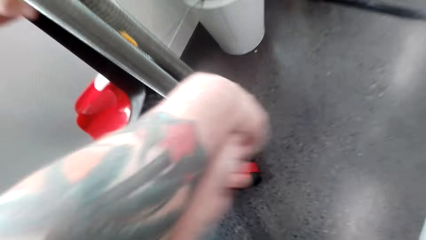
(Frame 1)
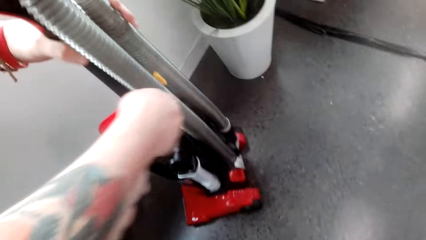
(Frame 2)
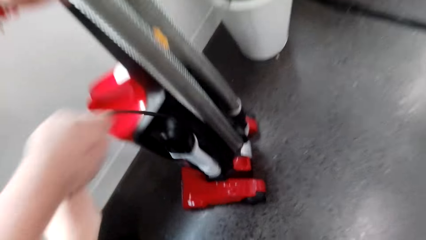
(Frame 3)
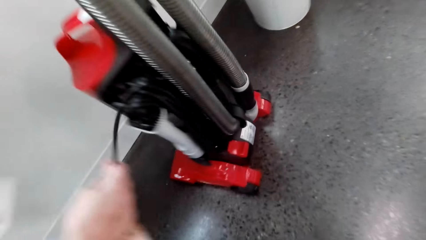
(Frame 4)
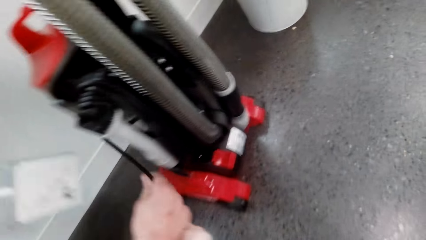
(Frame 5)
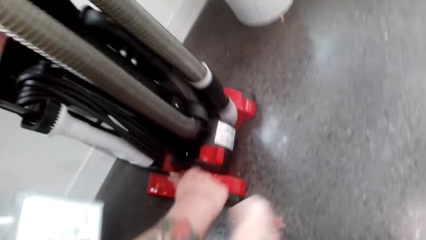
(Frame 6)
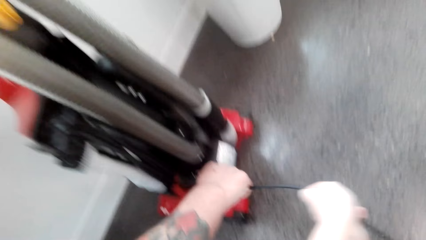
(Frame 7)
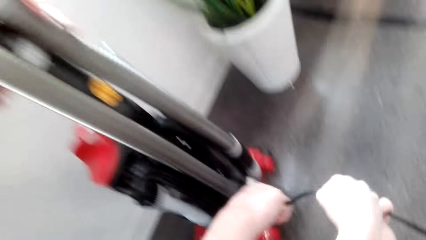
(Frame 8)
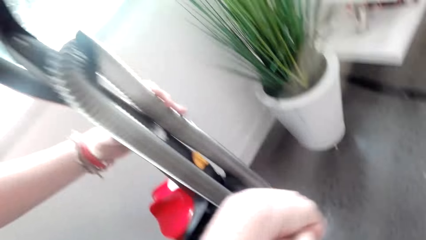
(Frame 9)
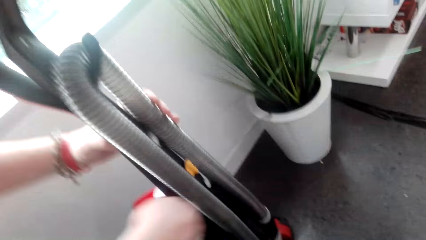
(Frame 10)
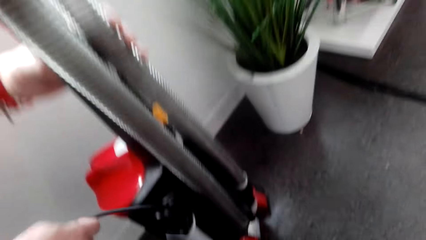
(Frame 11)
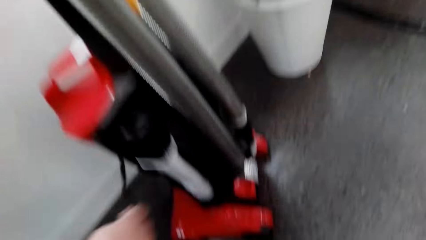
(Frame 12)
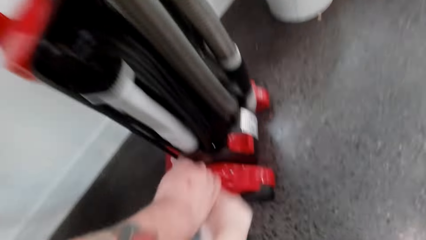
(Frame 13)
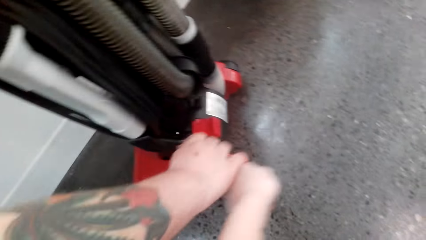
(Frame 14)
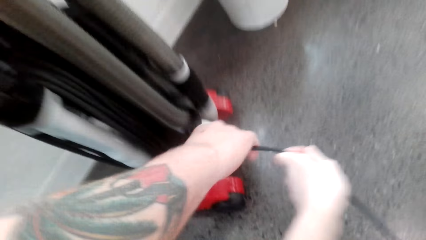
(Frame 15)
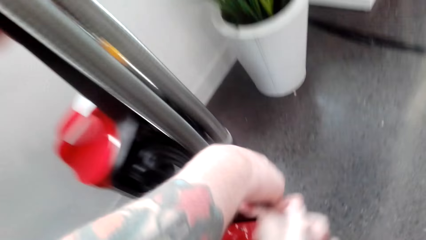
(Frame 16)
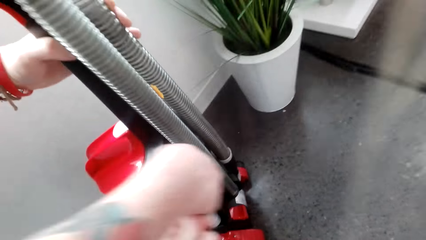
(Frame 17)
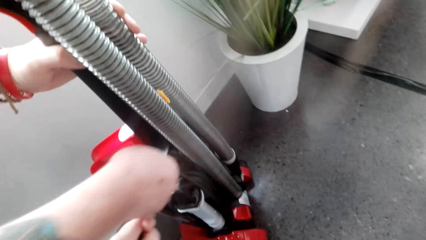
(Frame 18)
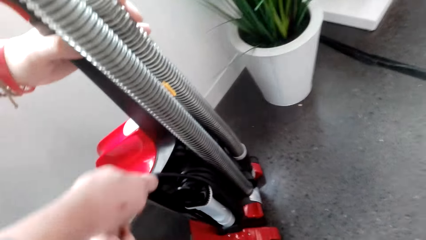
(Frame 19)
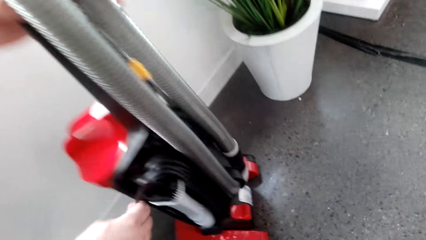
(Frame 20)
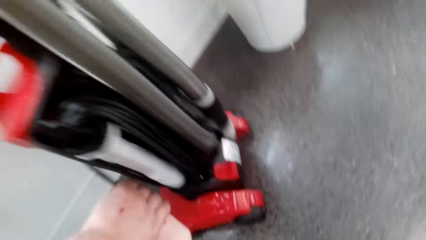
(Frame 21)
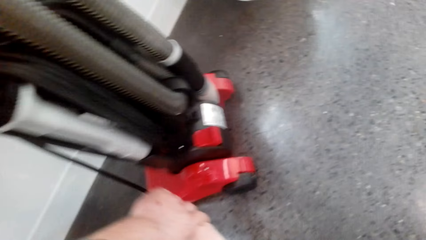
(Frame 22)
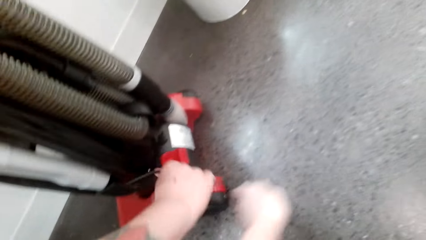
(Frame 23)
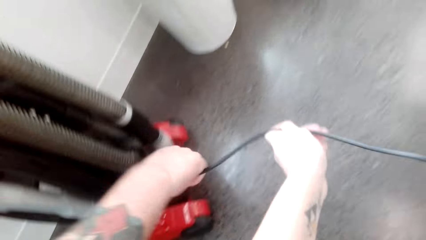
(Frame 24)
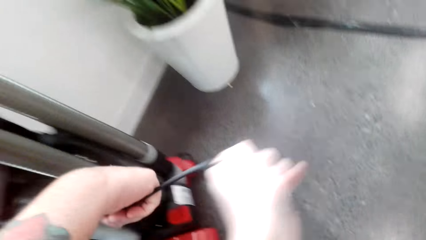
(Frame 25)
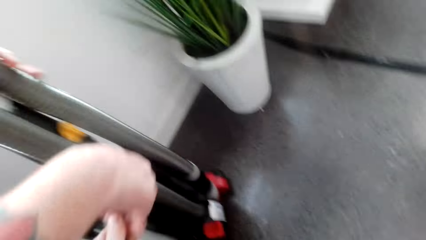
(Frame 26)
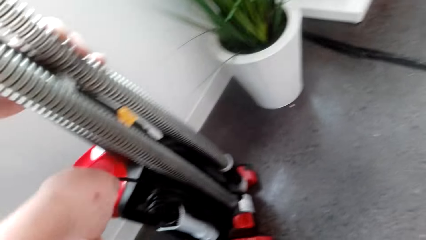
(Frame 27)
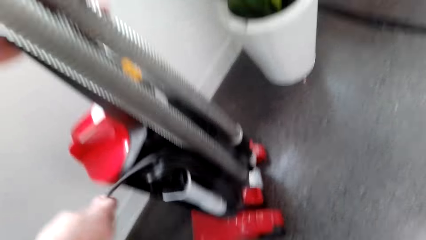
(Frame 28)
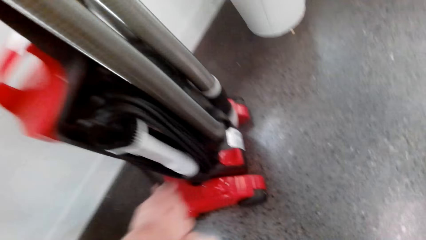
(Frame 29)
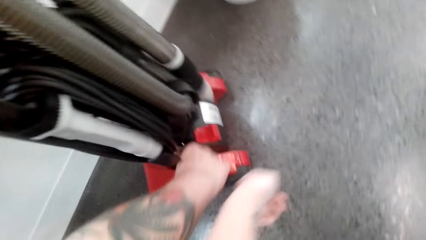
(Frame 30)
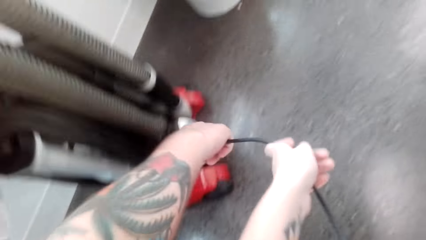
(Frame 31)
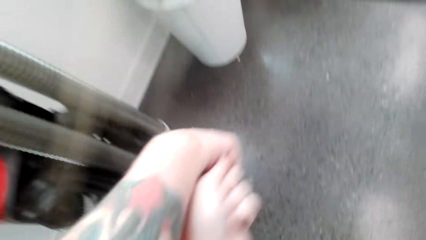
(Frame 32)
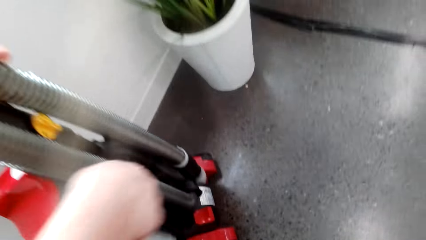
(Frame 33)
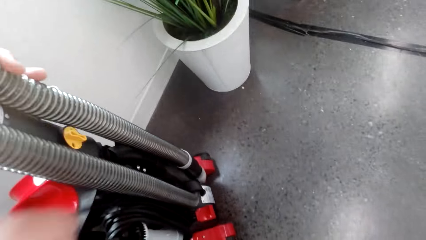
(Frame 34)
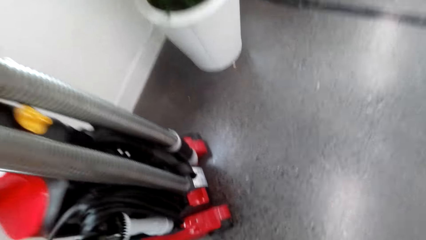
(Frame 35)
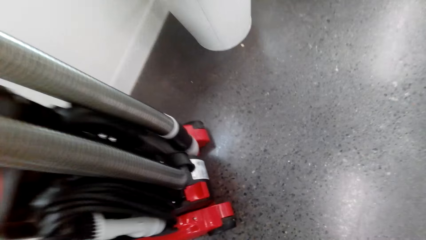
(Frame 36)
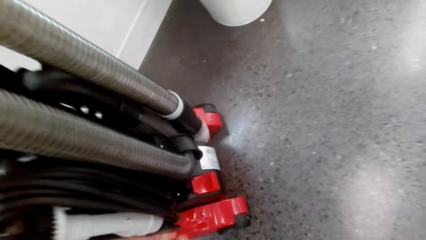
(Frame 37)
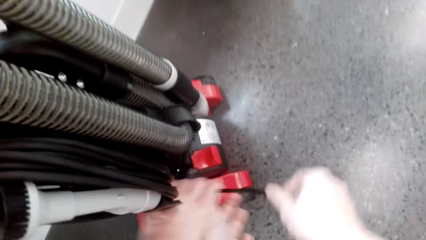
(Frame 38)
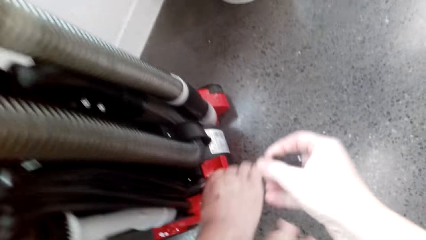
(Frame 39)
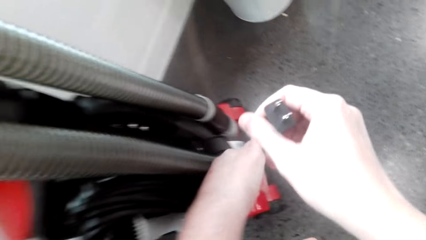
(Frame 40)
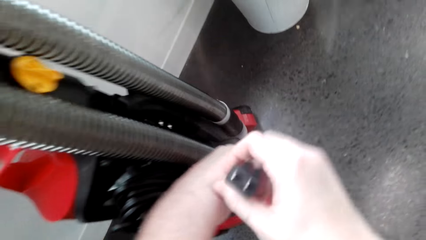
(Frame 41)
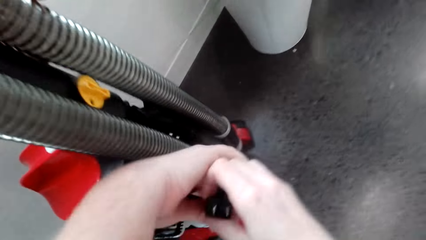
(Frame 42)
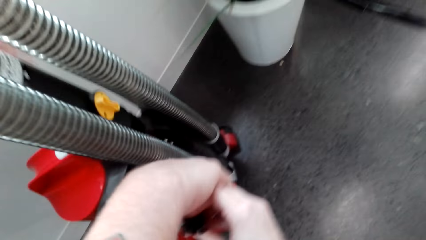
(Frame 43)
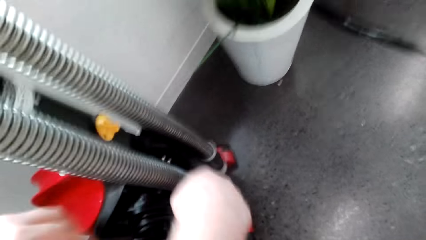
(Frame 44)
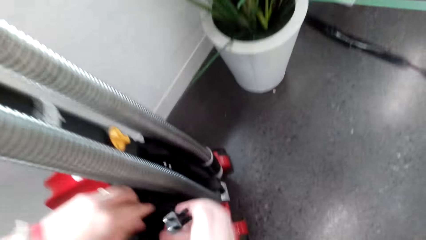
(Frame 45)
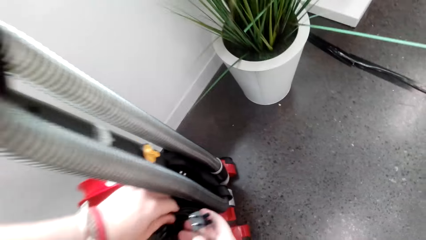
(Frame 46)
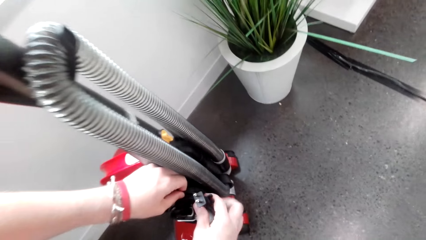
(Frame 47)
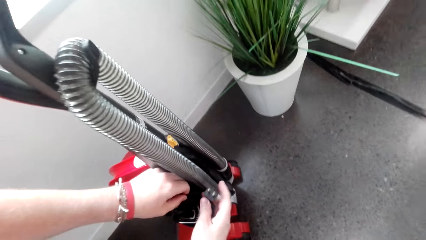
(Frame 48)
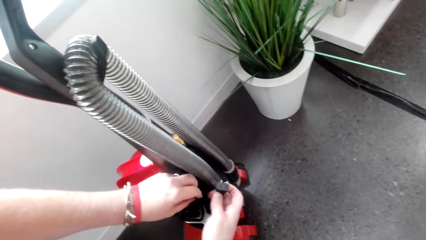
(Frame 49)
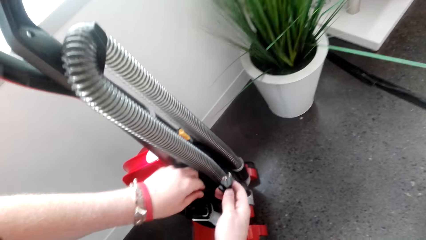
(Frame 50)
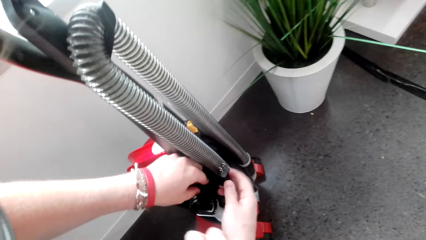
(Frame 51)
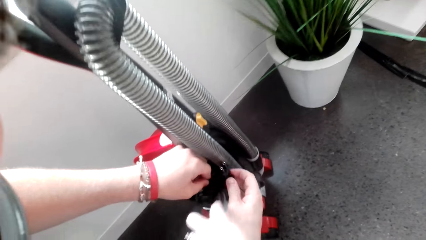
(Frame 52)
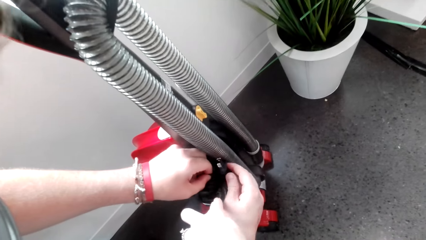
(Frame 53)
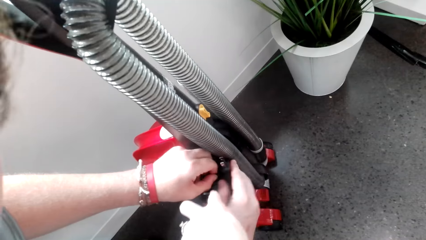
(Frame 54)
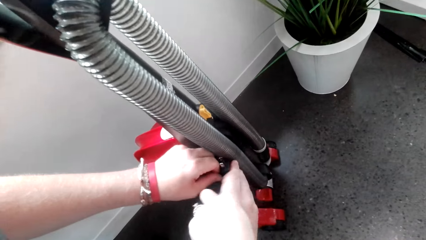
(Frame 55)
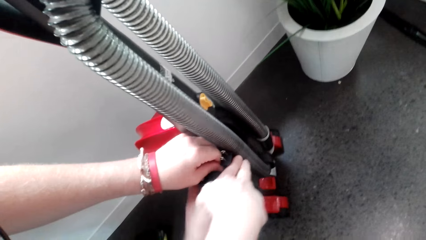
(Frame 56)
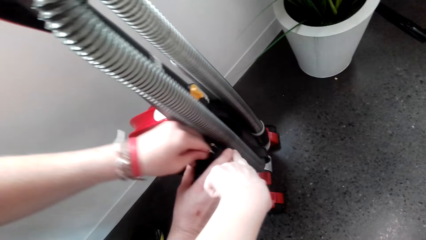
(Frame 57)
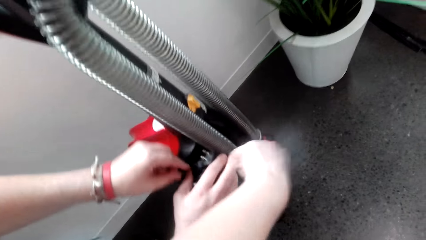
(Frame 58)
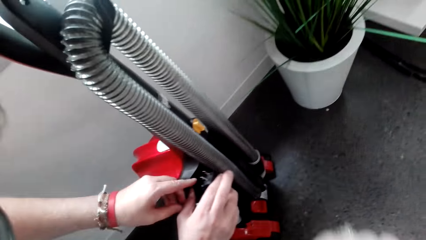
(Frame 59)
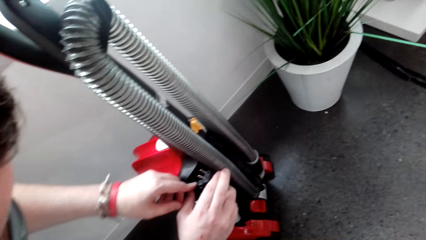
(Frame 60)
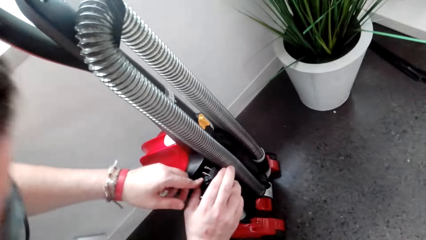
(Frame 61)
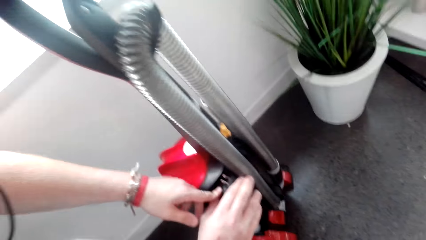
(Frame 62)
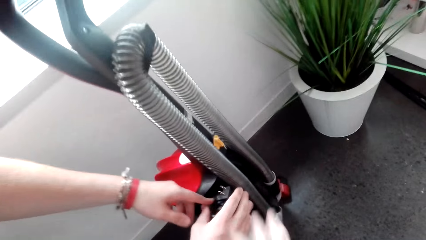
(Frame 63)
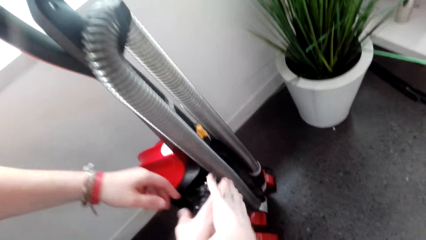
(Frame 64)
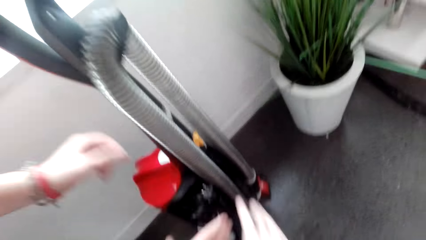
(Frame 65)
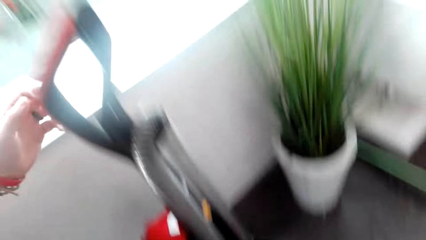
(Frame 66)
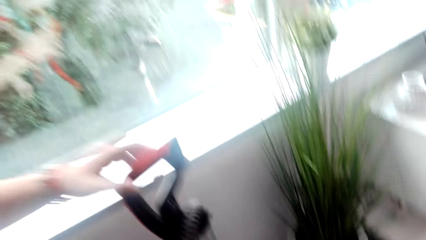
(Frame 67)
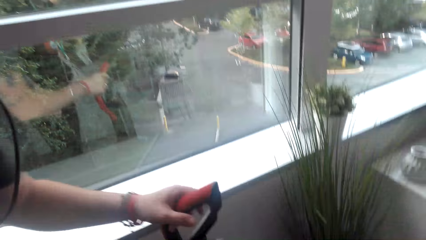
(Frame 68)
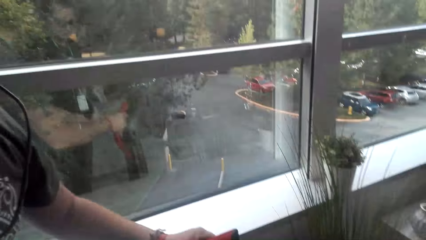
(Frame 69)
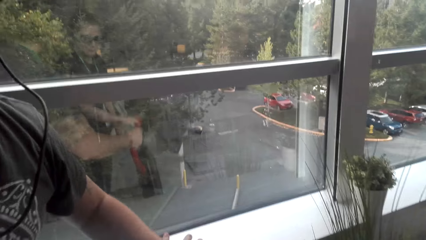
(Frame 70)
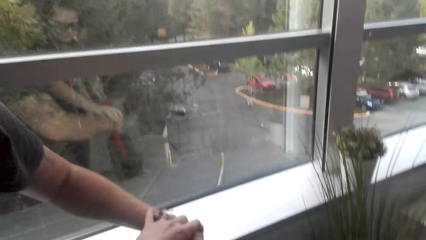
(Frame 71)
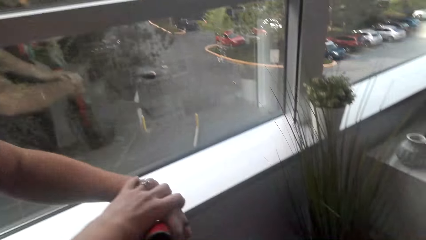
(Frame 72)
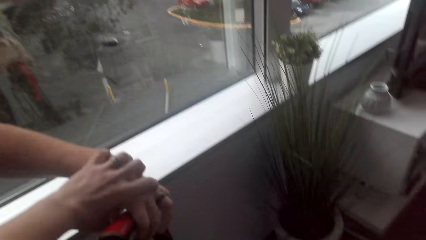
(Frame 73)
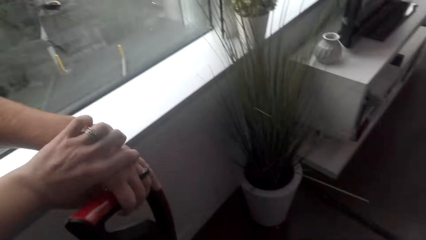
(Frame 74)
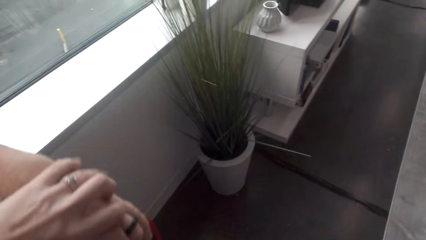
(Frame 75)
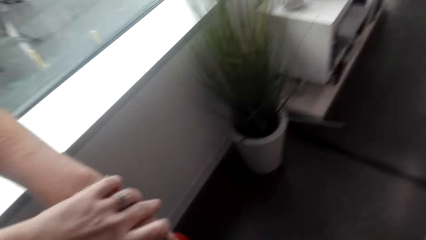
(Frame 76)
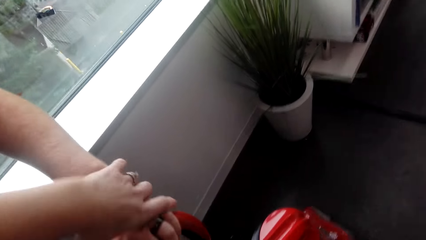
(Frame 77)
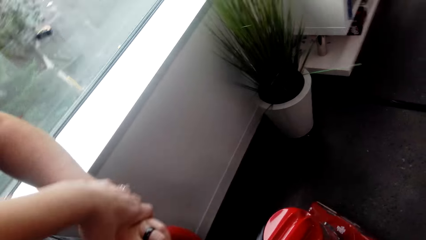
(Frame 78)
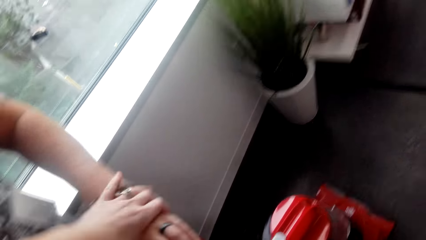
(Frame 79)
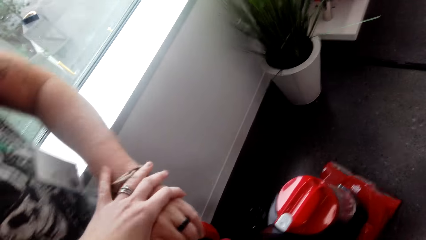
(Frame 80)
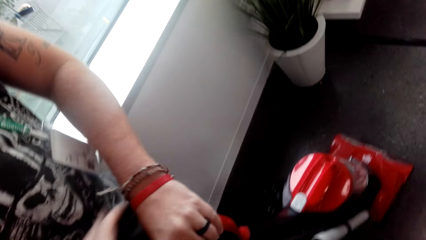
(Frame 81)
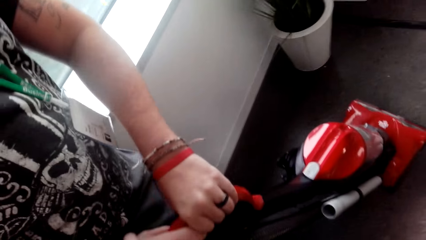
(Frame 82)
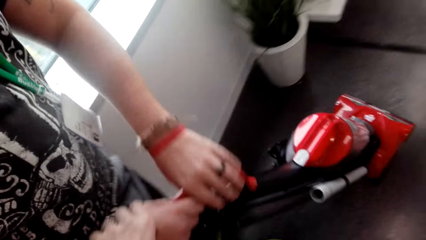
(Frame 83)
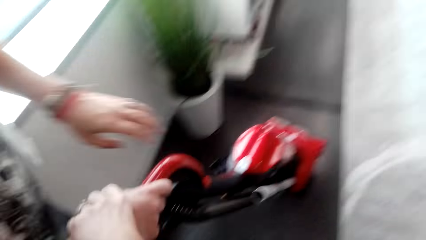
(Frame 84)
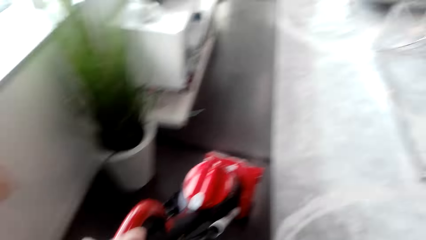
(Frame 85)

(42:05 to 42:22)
The camera wearer fixes the vacuum wire. They converse with a man. The man converses with the camera wearer. The camera wearer converses with the man. The man converses with the camera wearer. The camera wearer fixes the vacuum wire. The man touches the handle of the vacuum cleaner. The camera wearer touches the hand of the man.
